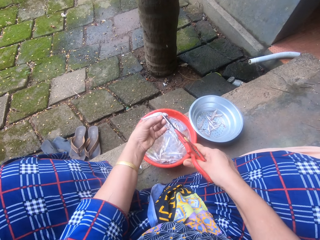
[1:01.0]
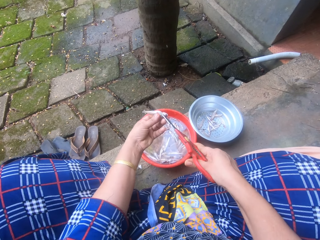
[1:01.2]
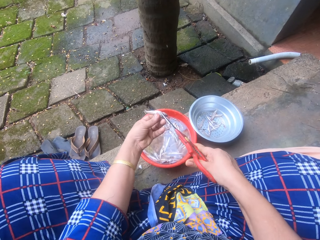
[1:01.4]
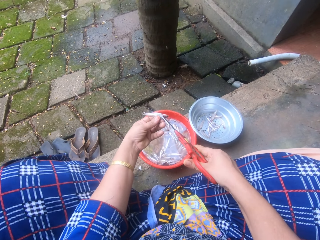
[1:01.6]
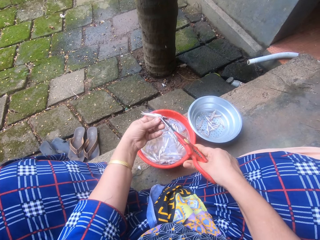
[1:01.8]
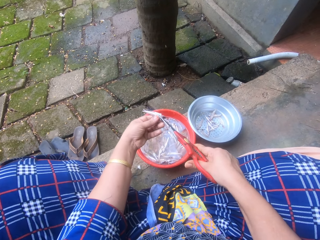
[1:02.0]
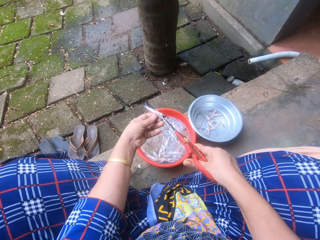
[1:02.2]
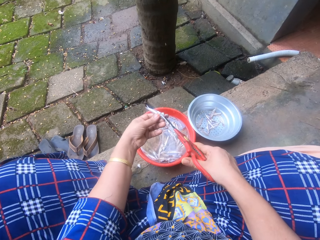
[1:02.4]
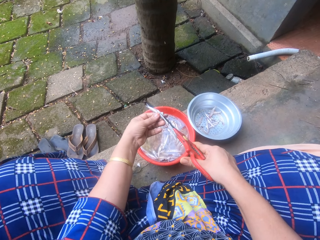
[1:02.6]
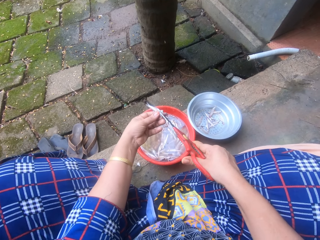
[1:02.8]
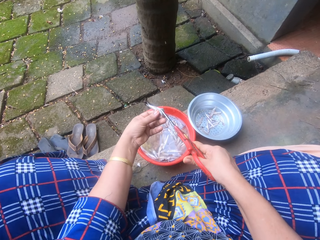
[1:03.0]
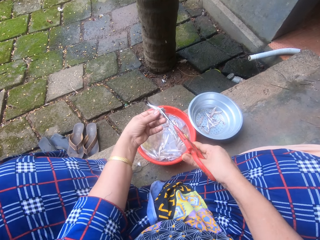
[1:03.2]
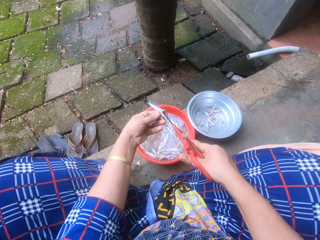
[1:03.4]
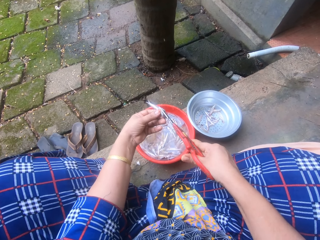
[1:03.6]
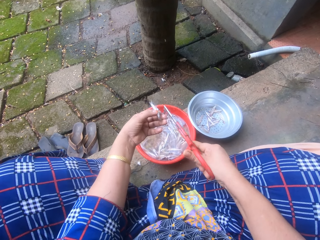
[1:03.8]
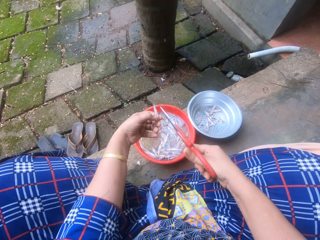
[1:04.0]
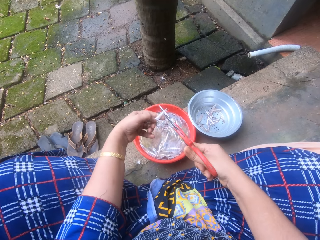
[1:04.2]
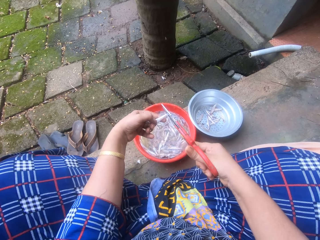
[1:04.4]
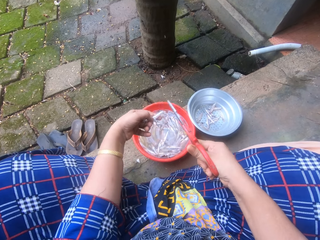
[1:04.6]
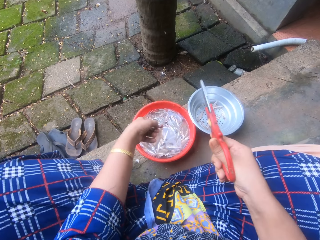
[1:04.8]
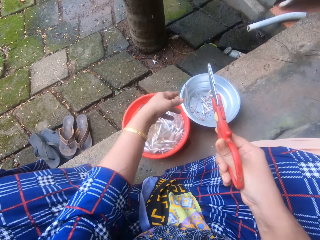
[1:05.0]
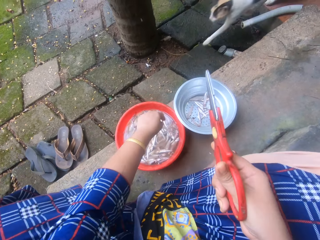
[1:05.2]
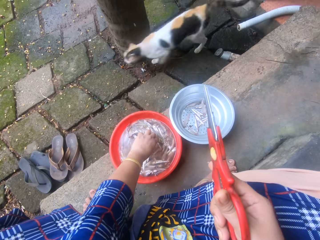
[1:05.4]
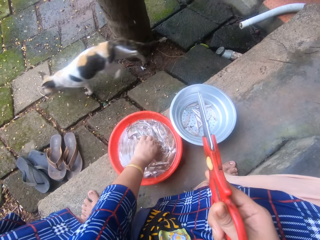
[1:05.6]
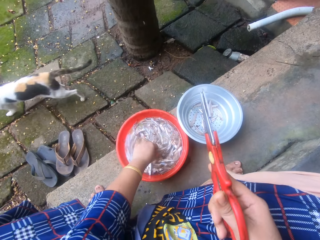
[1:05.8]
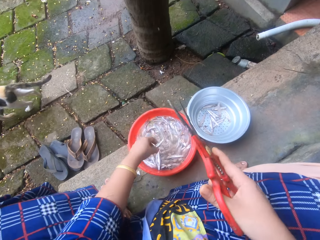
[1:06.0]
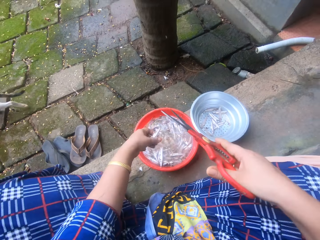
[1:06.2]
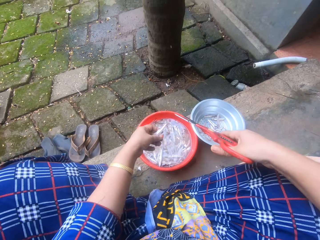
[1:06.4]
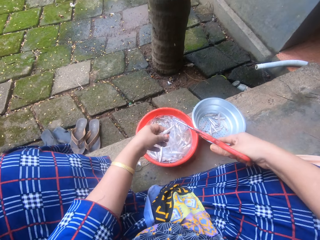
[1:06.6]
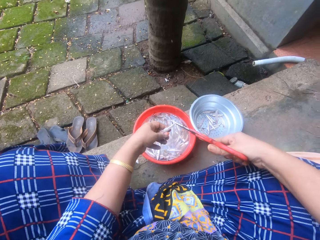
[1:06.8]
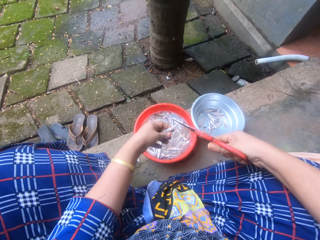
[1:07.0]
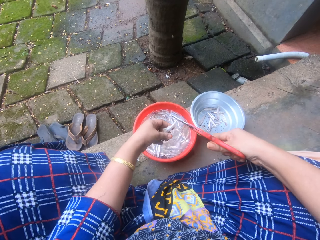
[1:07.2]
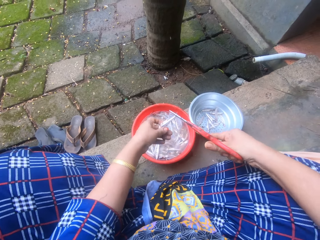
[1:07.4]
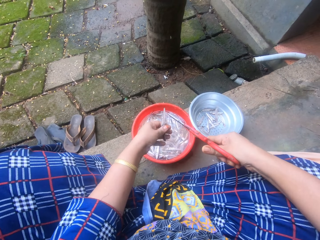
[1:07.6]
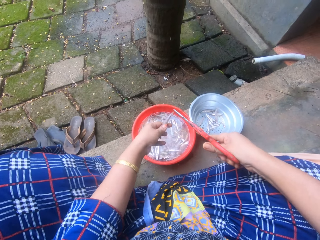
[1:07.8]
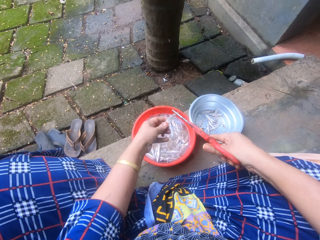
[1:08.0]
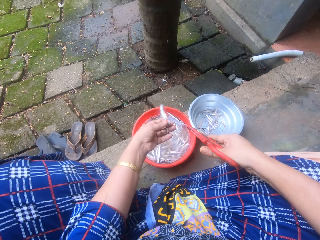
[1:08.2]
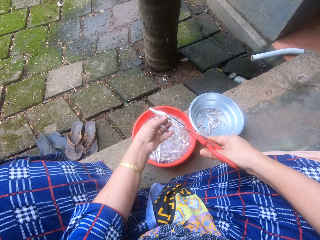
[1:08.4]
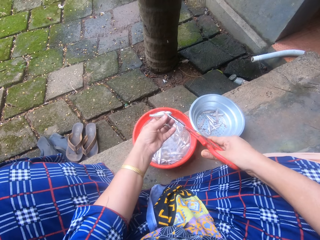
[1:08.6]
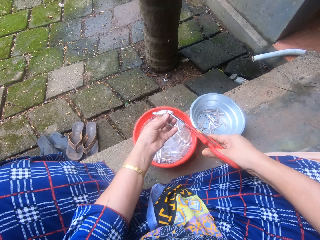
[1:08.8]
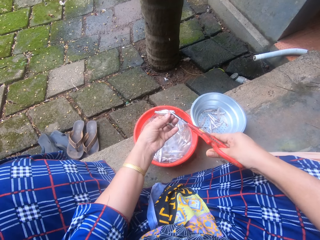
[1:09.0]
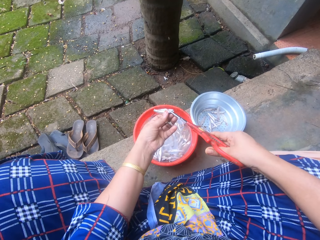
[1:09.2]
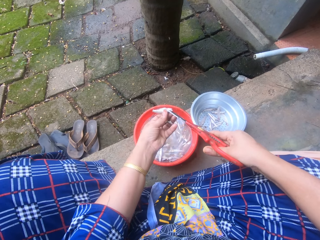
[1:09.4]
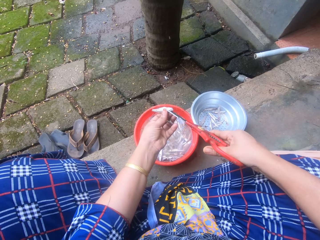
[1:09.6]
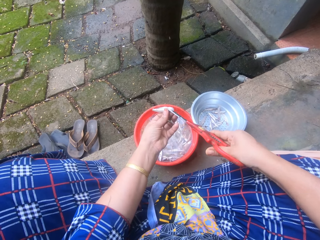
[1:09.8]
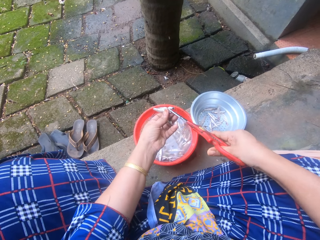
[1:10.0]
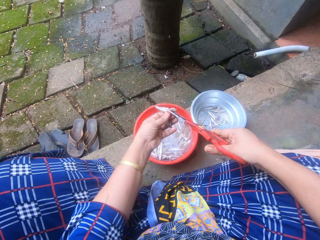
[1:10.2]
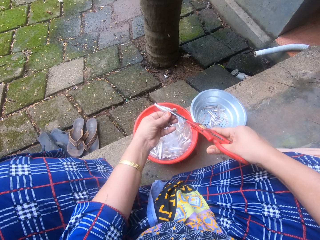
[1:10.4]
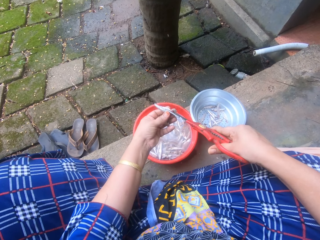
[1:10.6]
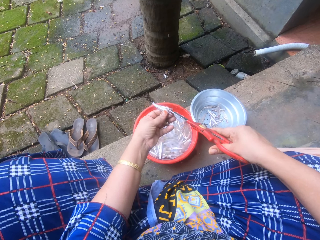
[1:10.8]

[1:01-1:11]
The camera wearer turns the silver cyprinid fish or sand eel. She swings a hand. She throws the sand eel into the metal bowl sieve. A pussycat runs across. The camera wearer picks a sand eel from the bowl of sand eels with her left hand. She swings a hand. She trims the head of the sand eel with the scissors in her right hand. She turns the silver cyprinid fish.

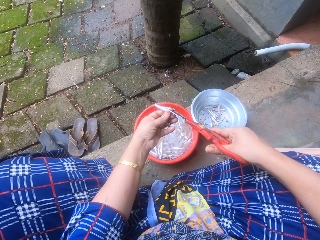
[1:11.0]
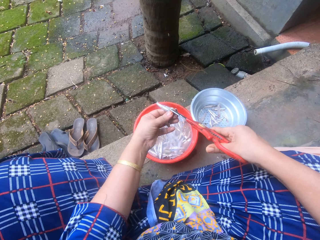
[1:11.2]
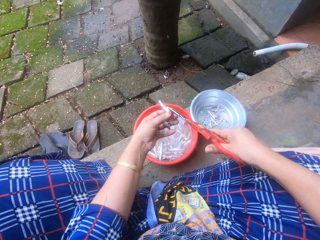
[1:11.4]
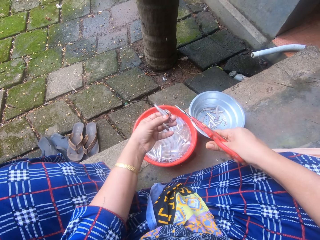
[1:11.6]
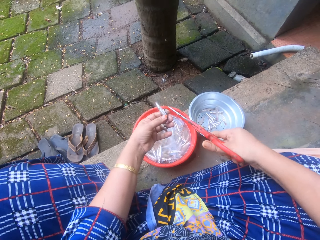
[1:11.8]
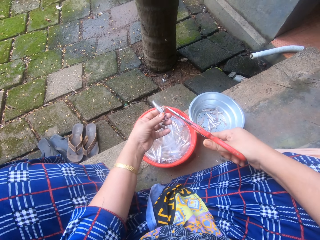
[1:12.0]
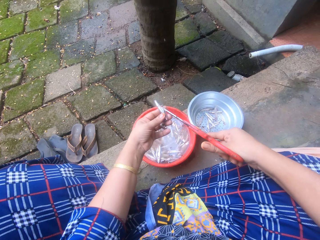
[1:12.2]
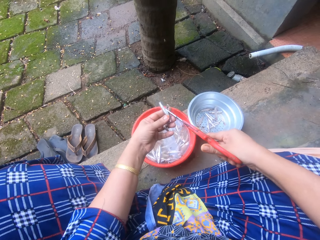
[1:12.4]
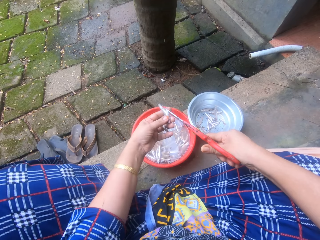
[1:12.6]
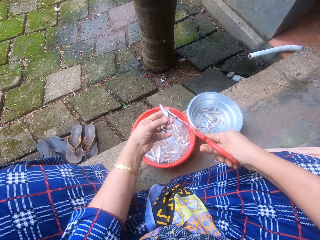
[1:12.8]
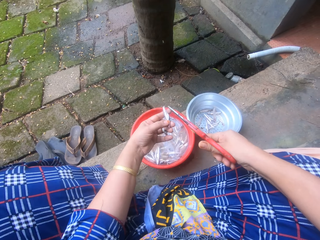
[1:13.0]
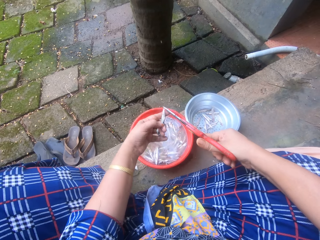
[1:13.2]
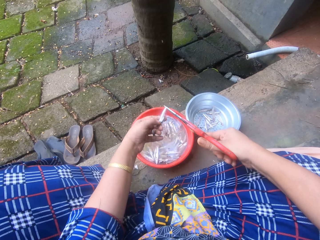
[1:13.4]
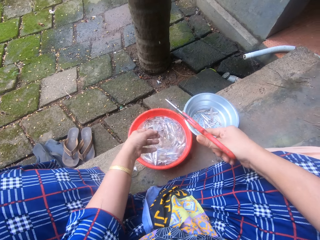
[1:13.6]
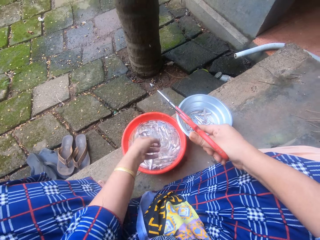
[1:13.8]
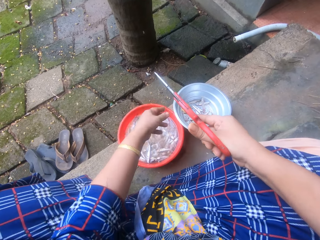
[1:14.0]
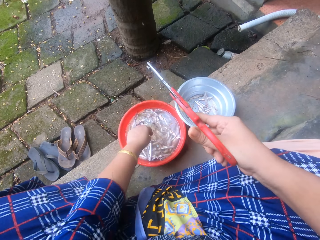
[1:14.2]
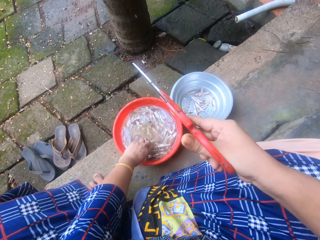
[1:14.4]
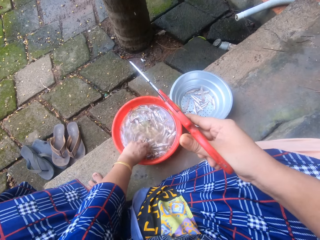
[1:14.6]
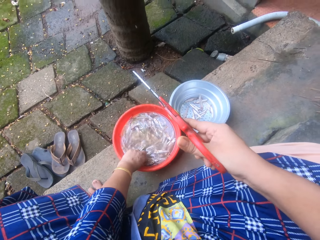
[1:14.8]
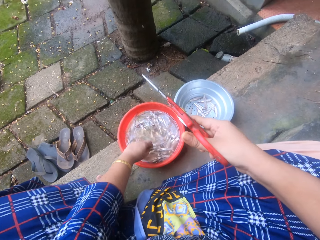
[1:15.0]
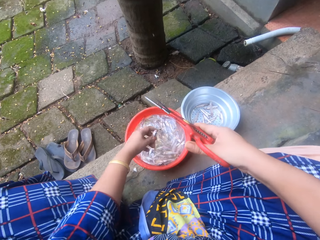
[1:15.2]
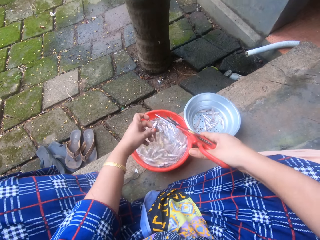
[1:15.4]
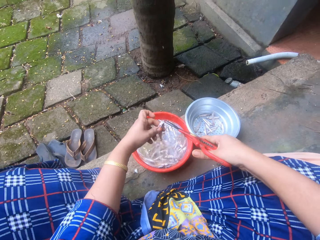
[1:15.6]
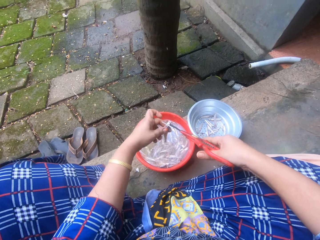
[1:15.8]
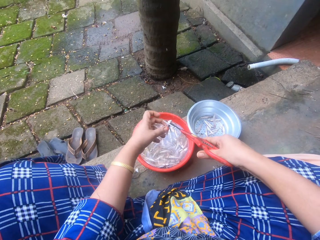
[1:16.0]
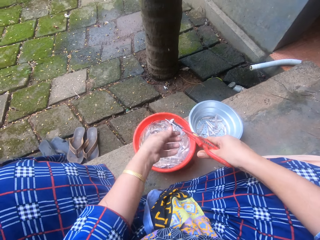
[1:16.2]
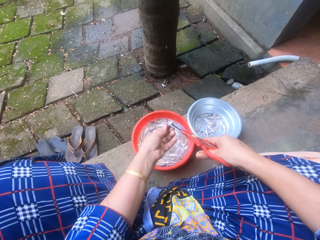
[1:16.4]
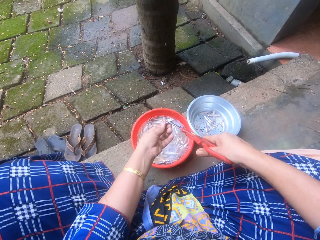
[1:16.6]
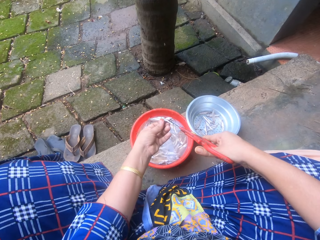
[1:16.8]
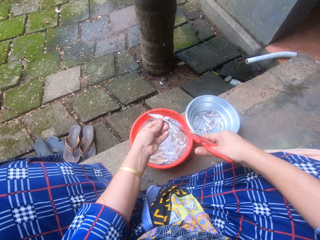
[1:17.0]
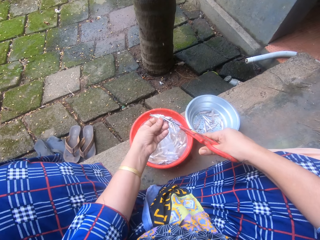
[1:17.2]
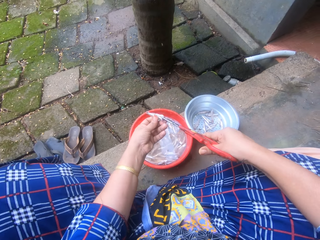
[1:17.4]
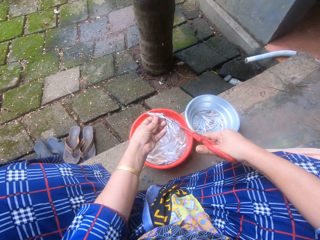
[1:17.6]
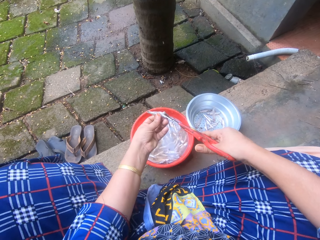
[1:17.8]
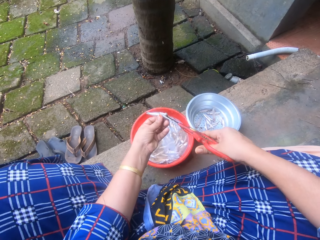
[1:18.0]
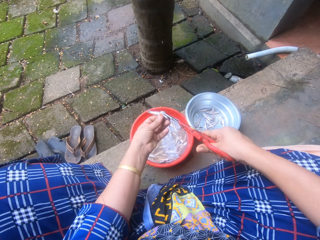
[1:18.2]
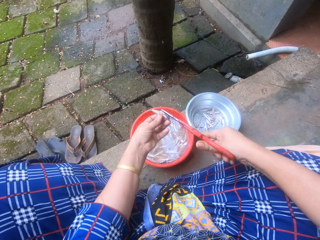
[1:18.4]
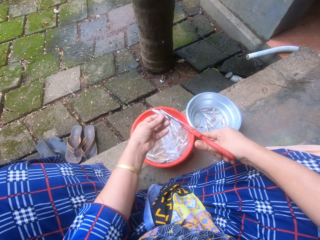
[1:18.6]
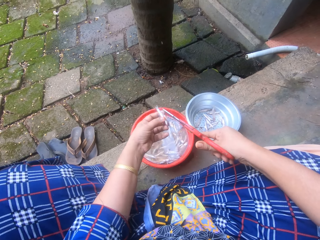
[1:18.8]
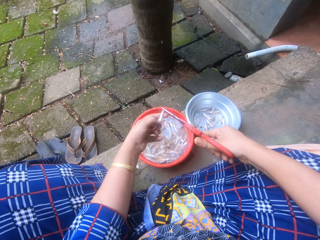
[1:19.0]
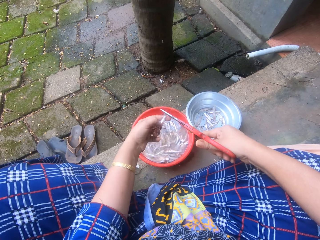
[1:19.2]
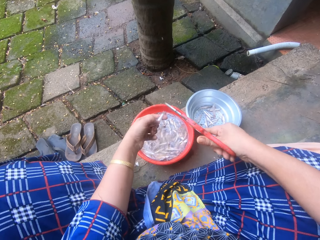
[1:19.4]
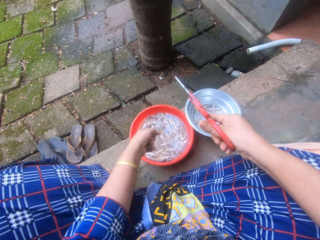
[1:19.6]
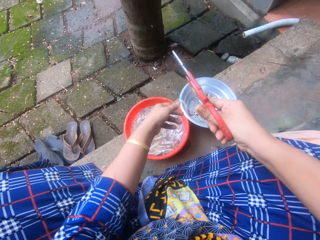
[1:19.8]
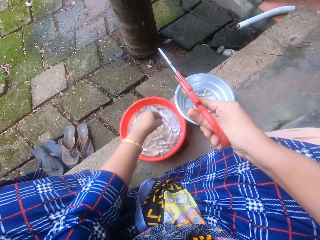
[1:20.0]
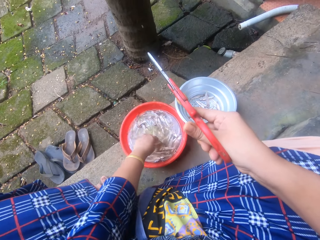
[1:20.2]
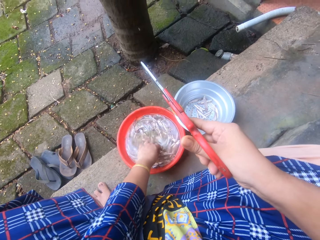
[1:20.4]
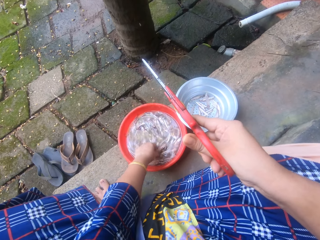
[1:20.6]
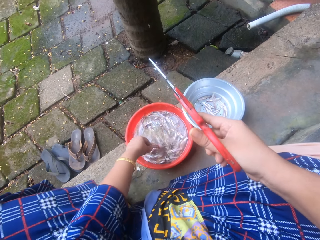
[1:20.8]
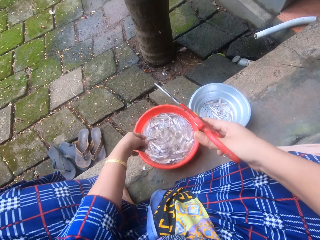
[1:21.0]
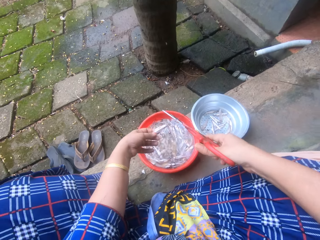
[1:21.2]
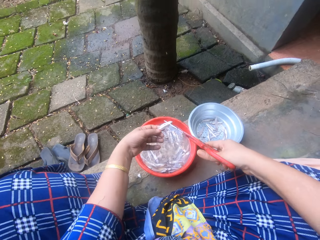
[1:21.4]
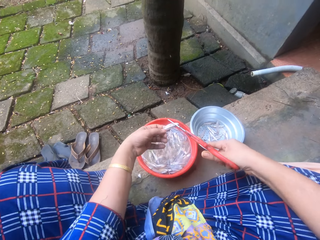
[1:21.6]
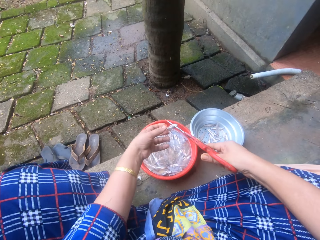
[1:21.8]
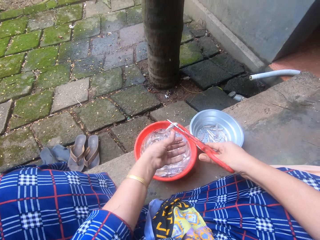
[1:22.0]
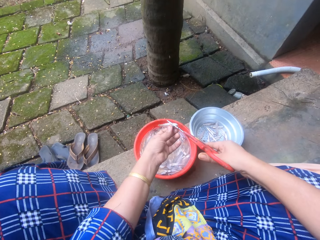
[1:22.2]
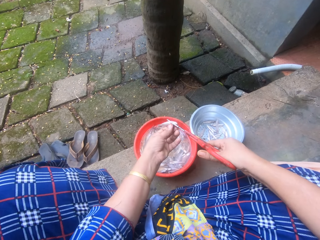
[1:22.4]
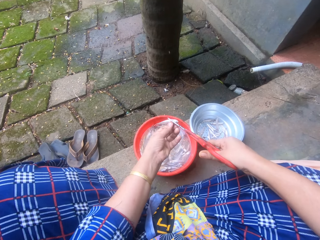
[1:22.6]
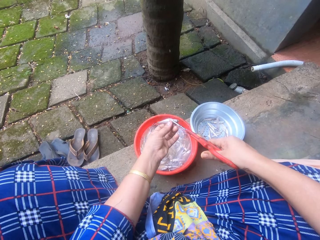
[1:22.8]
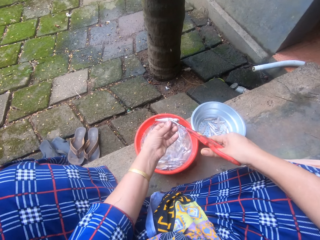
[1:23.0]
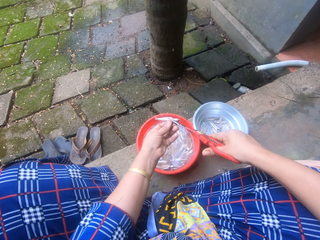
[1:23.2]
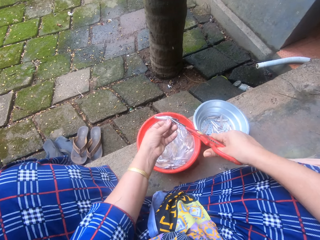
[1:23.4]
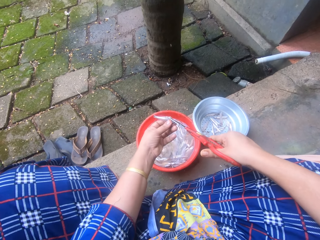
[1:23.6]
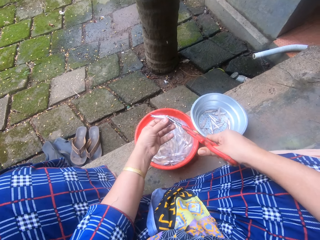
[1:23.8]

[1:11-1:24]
The camera wearer swings a hand. She swings a hand. She throws the sand eel or silver cyprinid fish into the metal bowl sieve. She picks a sand eel from the bowl of sand eels with her left hand. She swings a hand. She holds the silver cyprinid fish using the scissors. She swings a hand. She holds the silver cyprinid fish. She trims the head of the sand eel with the scissors in her right hand. She turns the silver cyprinid fish. She throws the sand eel into the metal bowl sieve. She swings a hand. She picks a sand eel from the bowl of sand eels with her left hand. She swings a hand. She trims the head and tail of the sand eel with the scissors. She holds the silver cyprinid fish using the scissors. She swings a hand. She holds the silver cyprinid fish.
